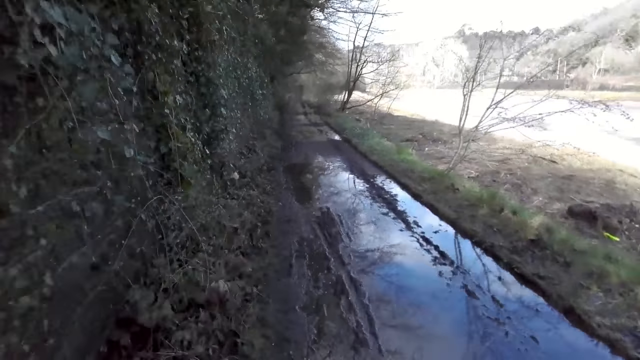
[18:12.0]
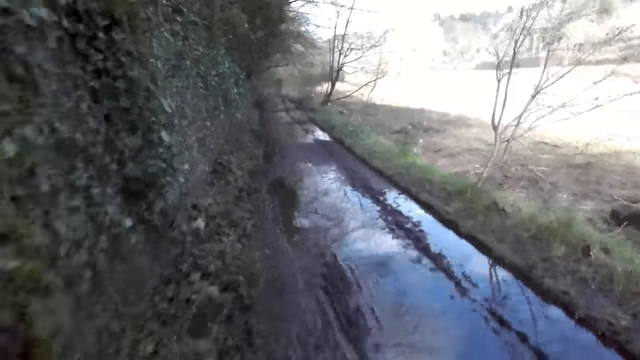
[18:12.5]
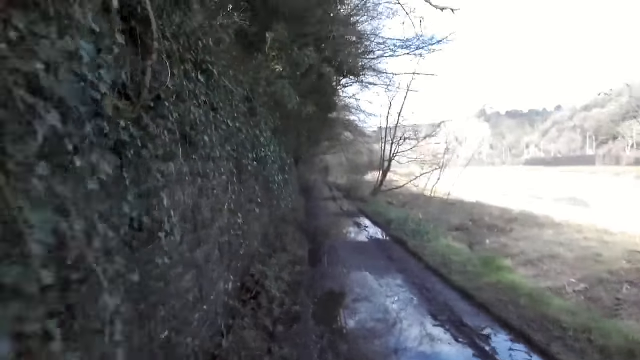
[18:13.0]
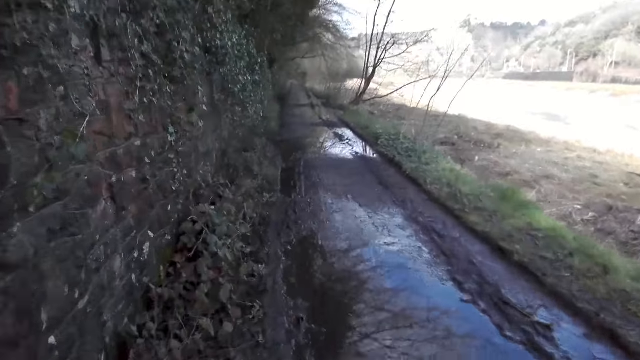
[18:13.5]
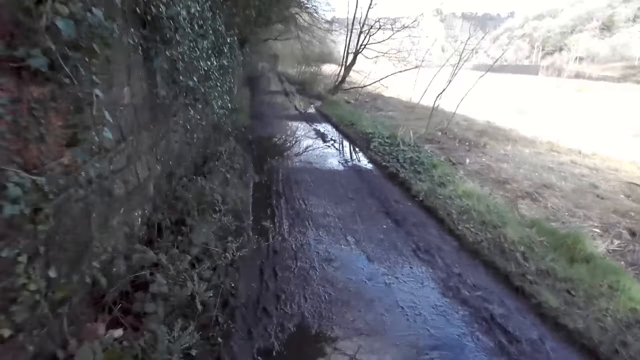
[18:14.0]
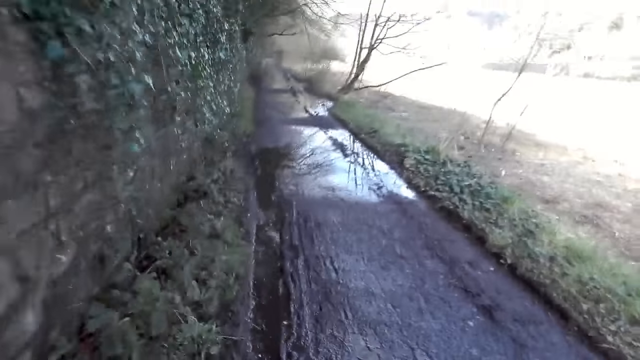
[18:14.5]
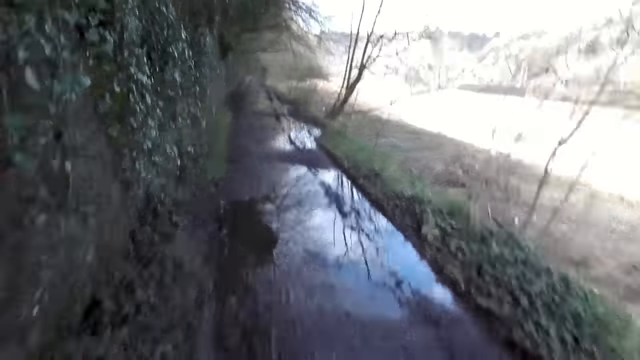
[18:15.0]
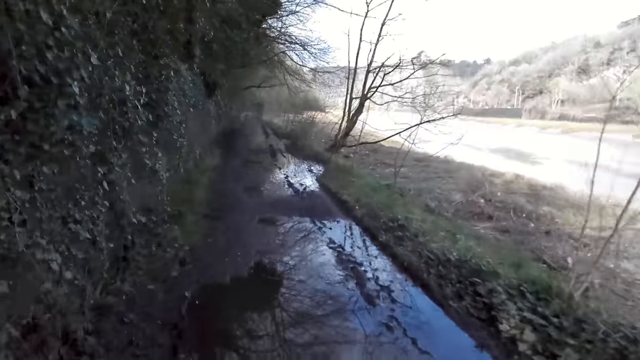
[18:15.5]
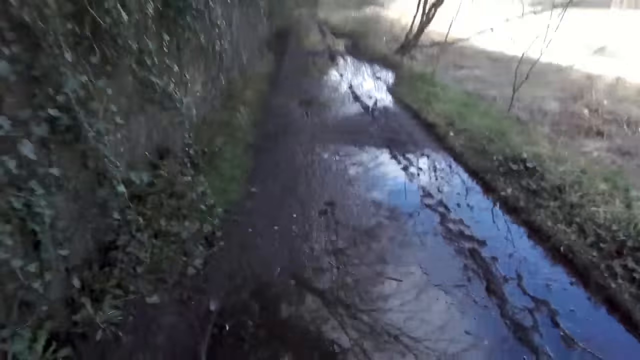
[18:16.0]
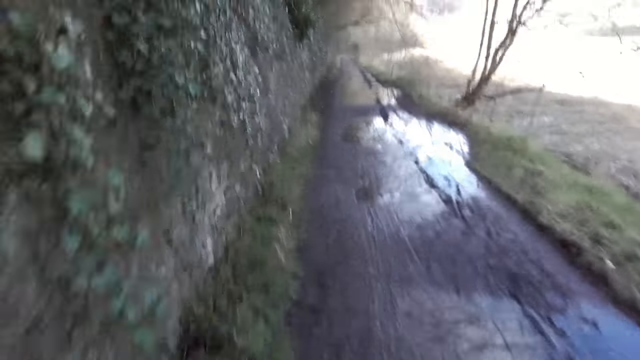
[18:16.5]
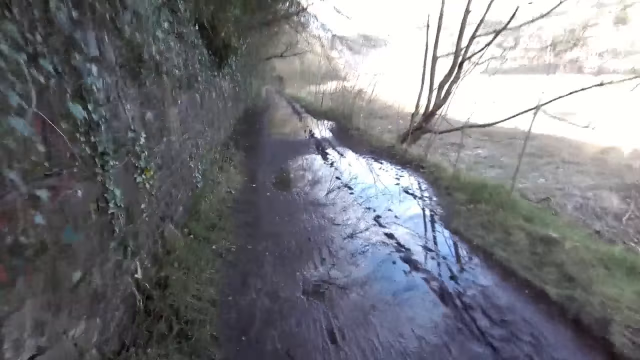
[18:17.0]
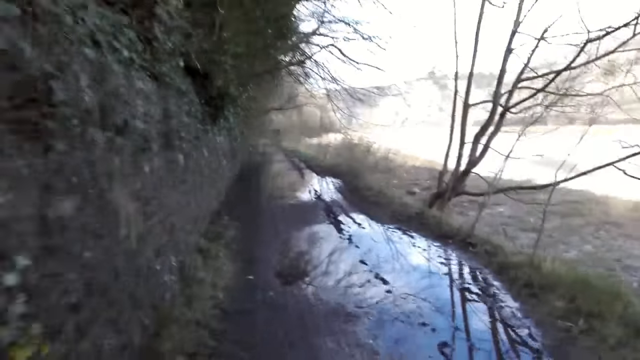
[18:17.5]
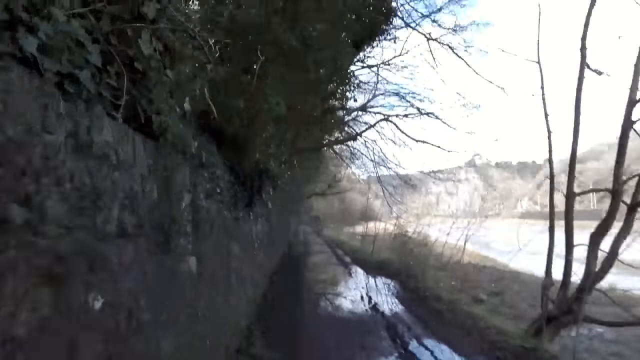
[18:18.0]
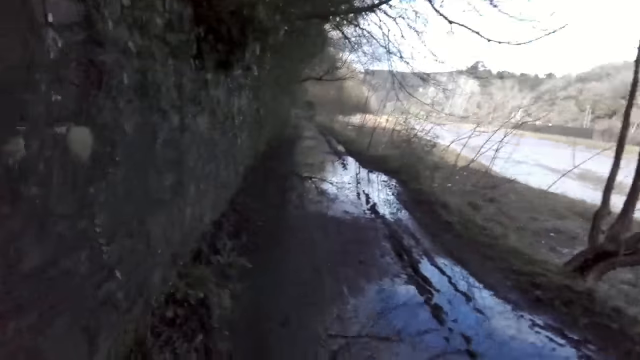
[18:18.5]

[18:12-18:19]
The camera wearer jogs on the path in the forest.

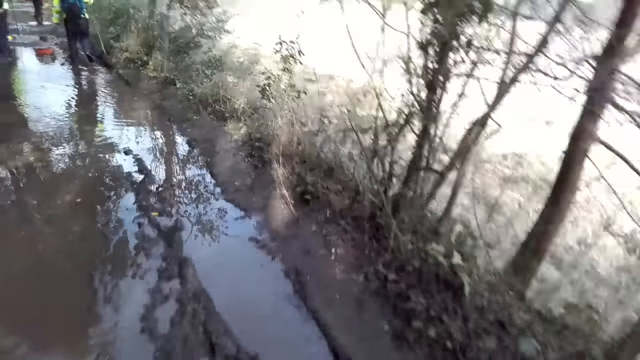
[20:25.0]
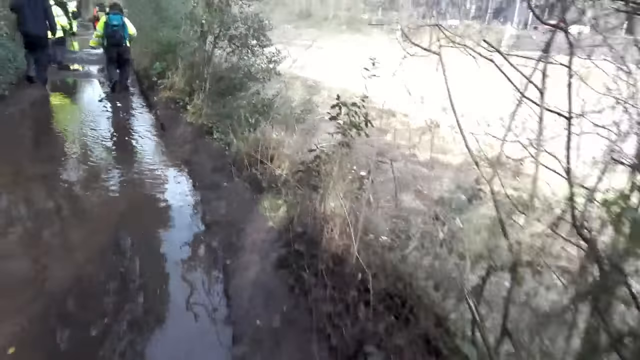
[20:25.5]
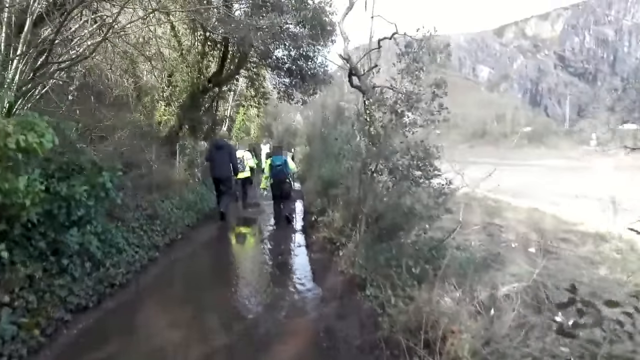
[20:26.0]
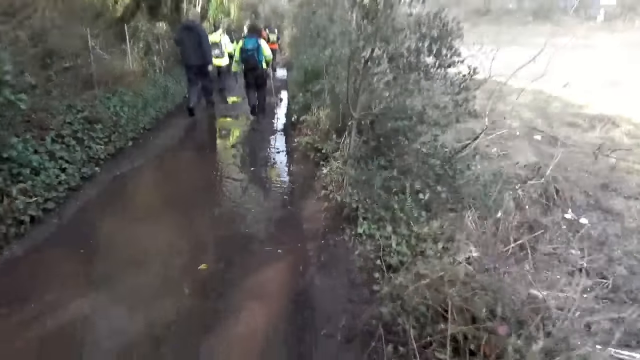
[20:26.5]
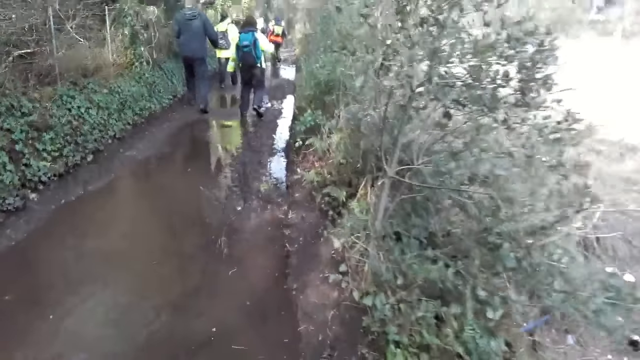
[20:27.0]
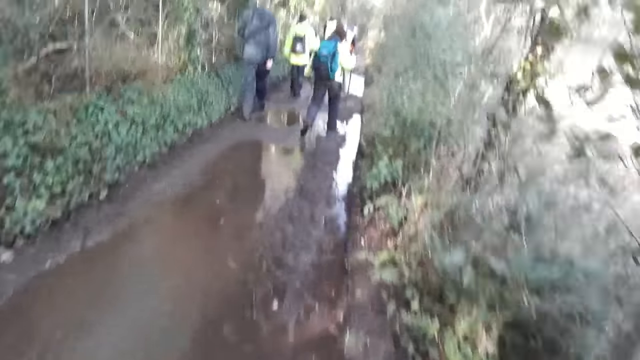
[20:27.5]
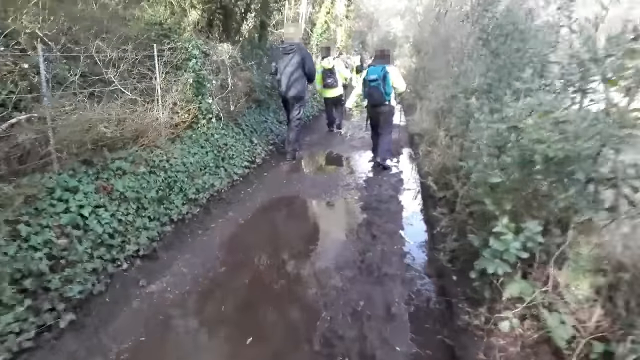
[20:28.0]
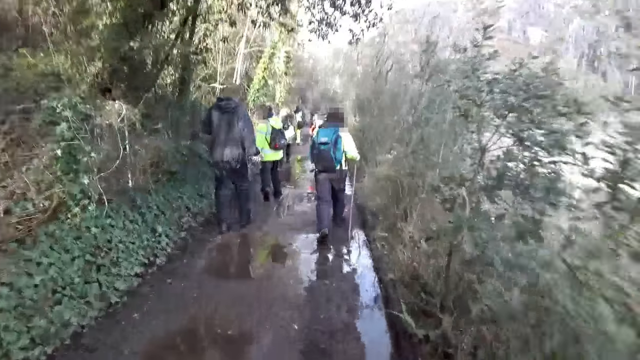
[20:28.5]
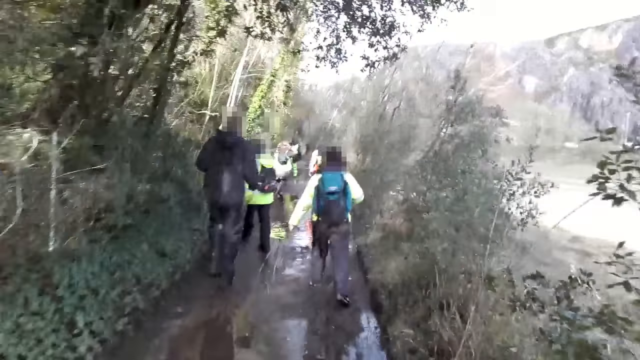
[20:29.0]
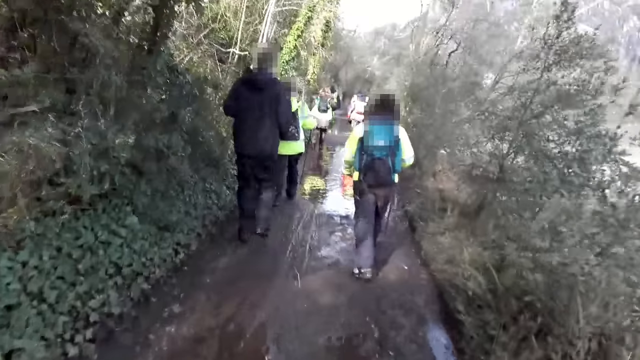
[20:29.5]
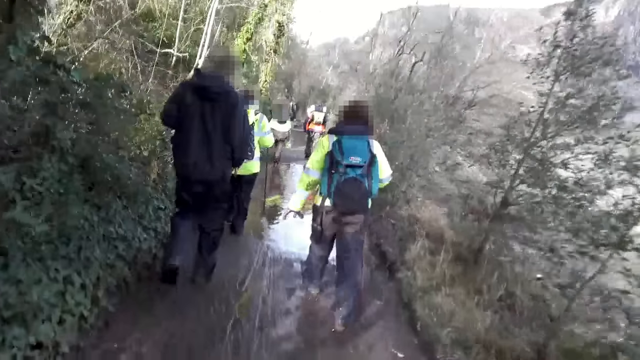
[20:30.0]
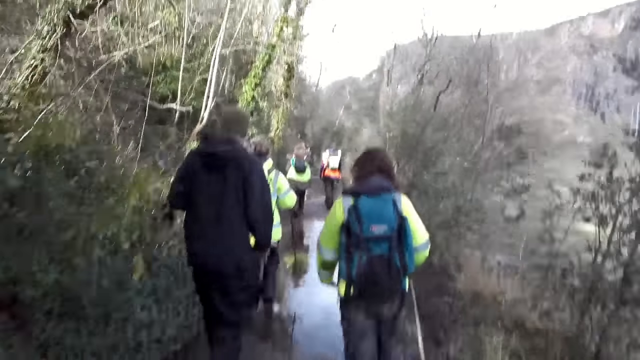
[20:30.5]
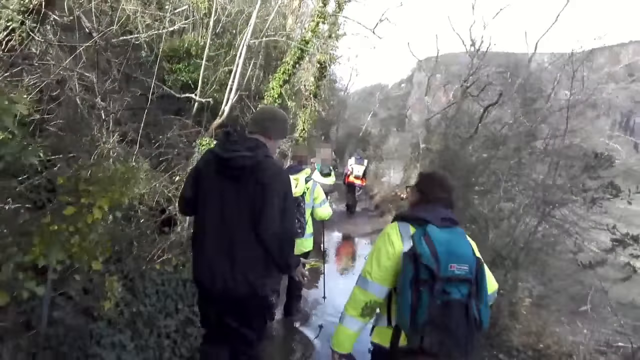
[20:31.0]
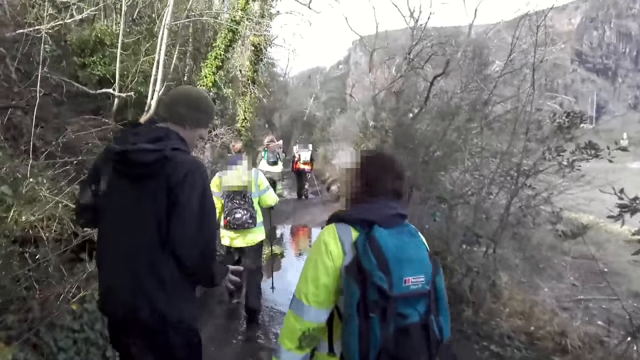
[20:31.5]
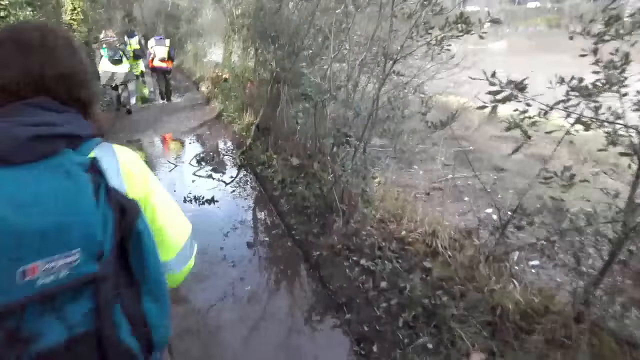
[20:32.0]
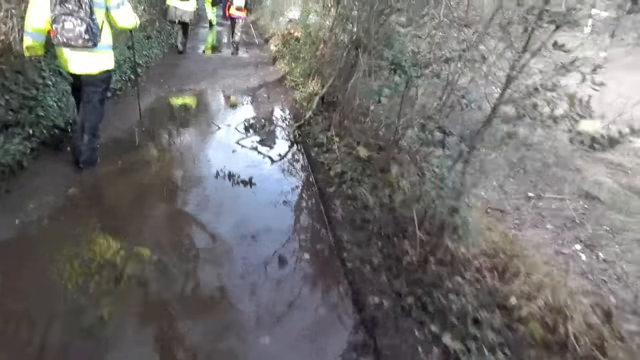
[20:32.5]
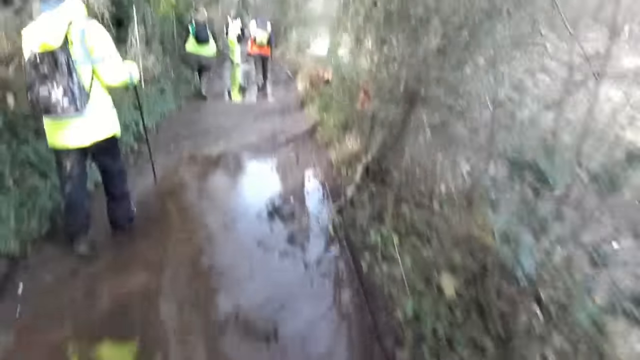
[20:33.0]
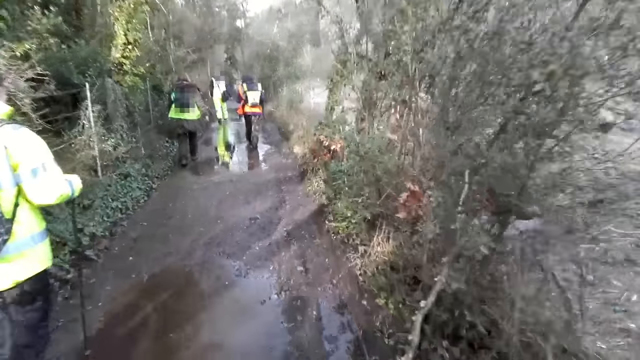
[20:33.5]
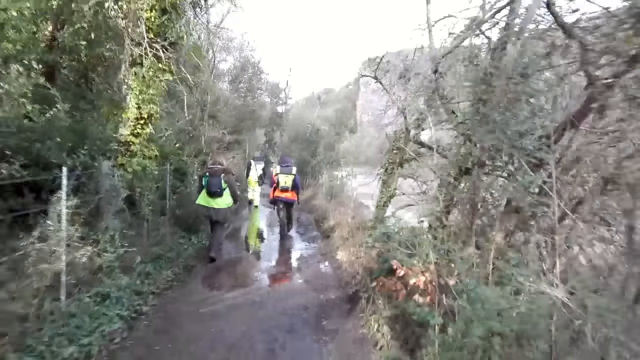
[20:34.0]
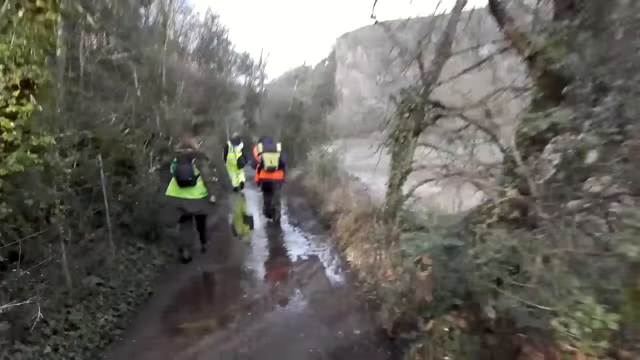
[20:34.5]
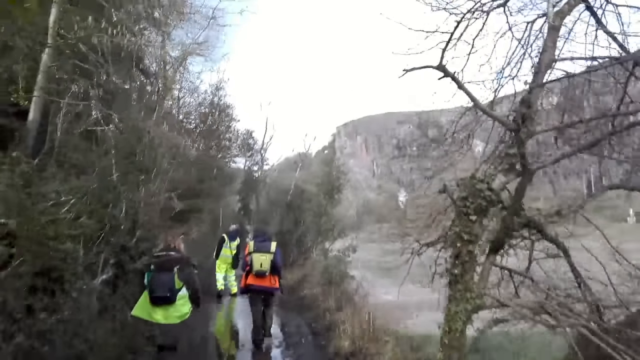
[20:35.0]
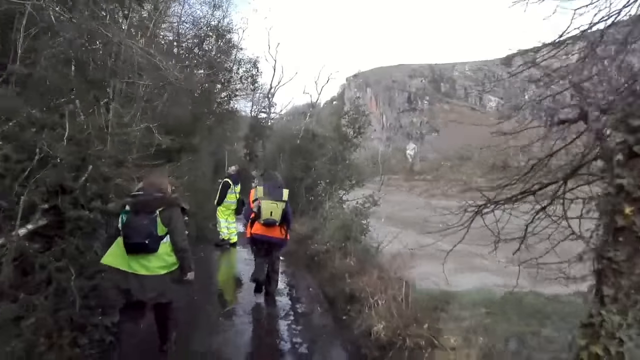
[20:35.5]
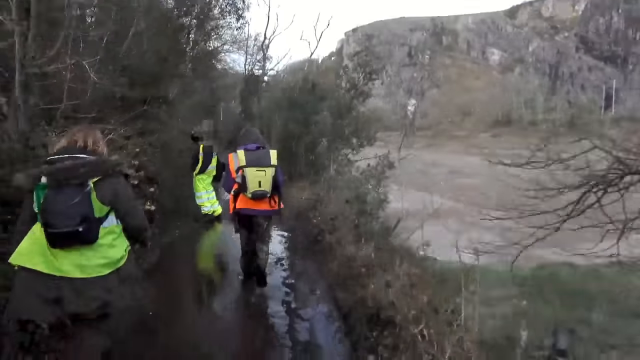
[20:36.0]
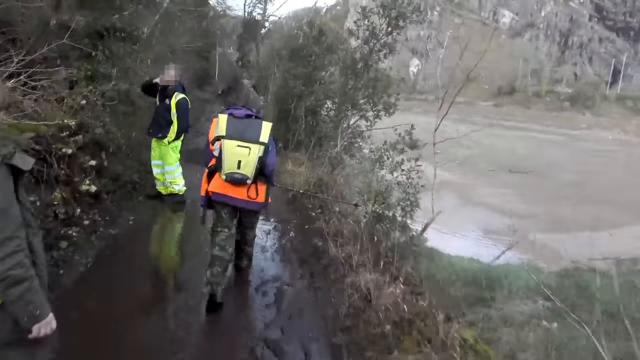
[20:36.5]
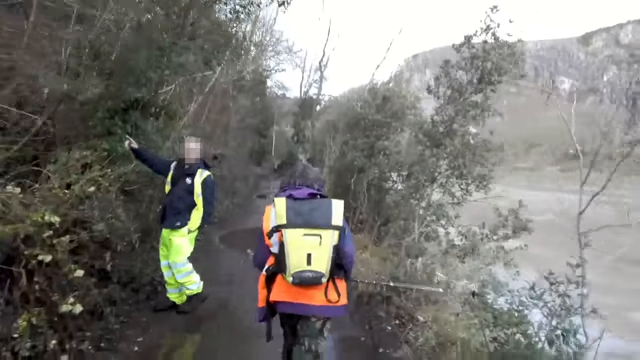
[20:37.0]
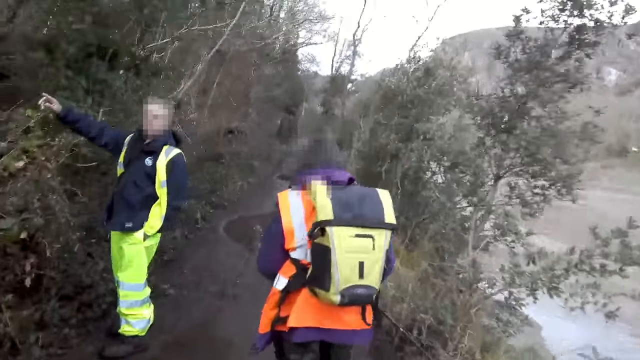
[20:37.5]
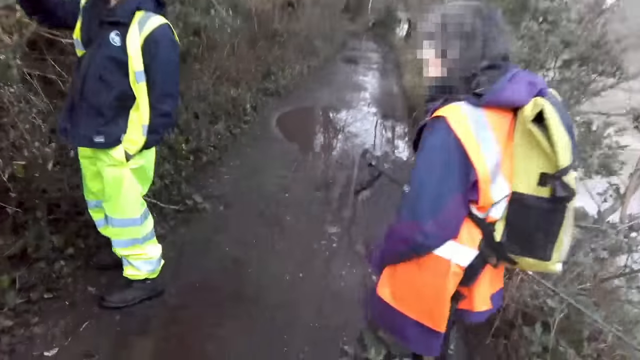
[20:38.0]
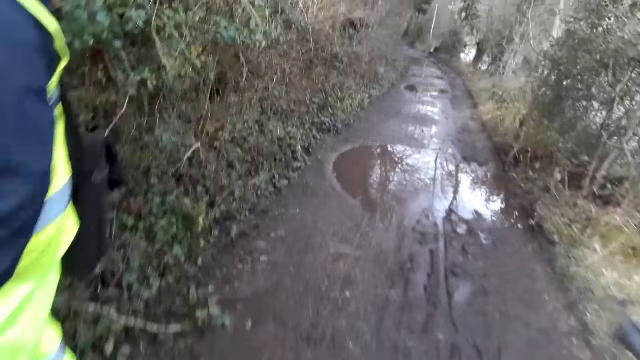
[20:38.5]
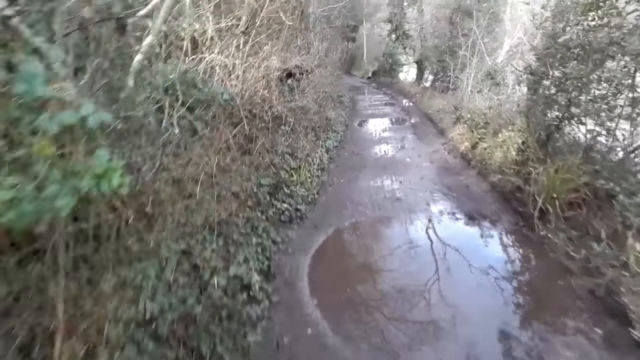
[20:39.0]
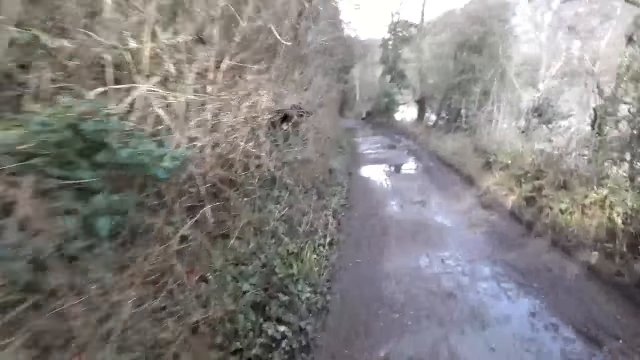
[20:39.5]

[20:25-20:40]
The camera wearer slows down. They walk past a woman. They walk past a man. They walk past another woman. Another man points his right hand towards some trees. The camera wearer walks past another man. They walk past the man who points. They increase the running pace.
